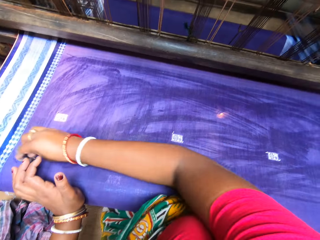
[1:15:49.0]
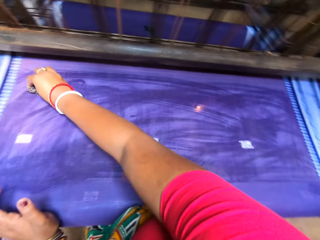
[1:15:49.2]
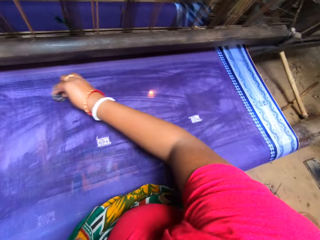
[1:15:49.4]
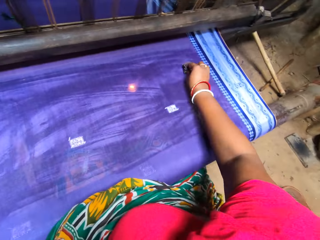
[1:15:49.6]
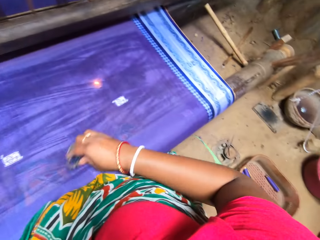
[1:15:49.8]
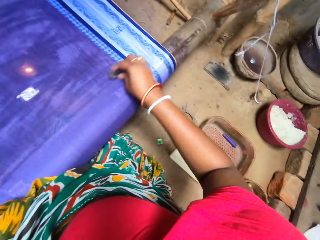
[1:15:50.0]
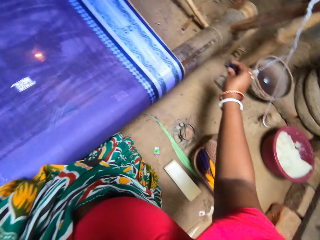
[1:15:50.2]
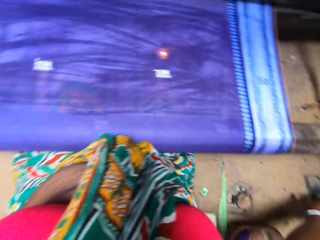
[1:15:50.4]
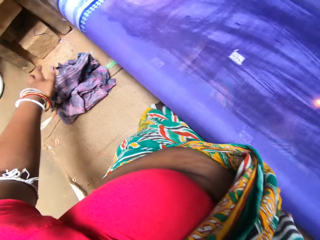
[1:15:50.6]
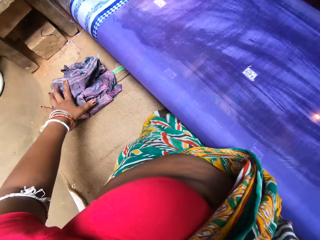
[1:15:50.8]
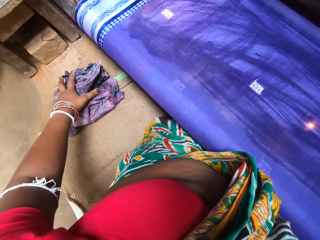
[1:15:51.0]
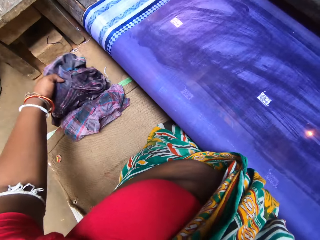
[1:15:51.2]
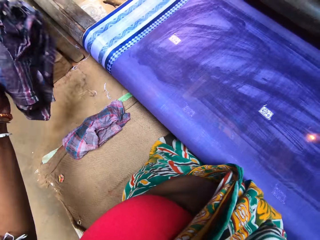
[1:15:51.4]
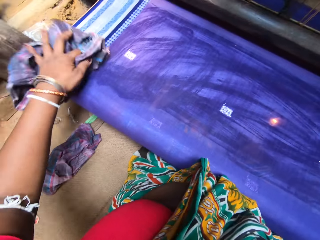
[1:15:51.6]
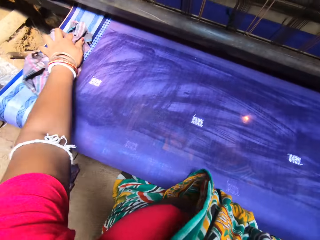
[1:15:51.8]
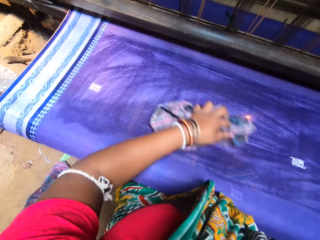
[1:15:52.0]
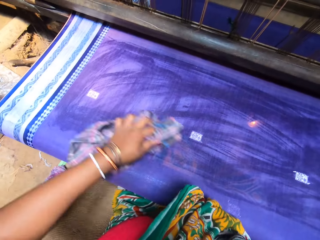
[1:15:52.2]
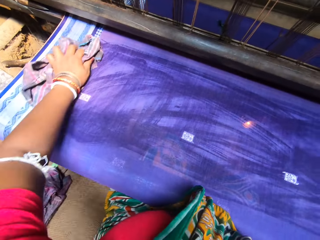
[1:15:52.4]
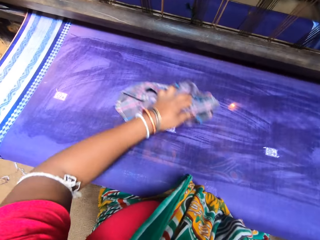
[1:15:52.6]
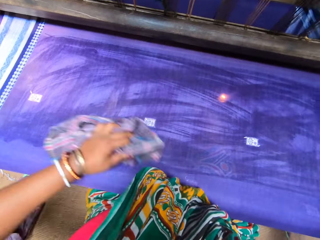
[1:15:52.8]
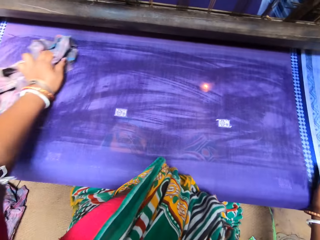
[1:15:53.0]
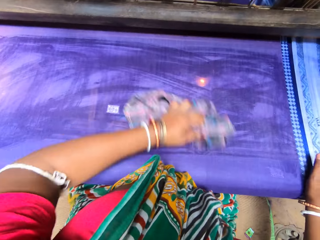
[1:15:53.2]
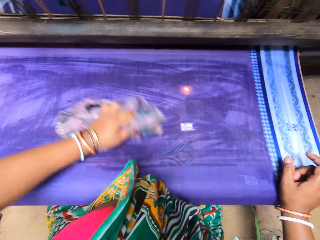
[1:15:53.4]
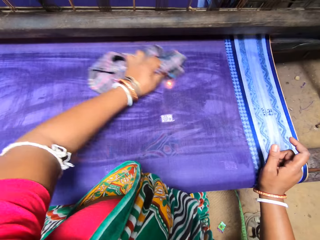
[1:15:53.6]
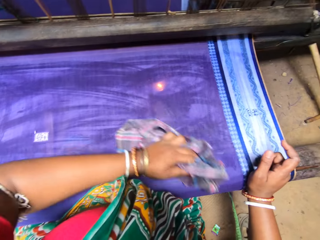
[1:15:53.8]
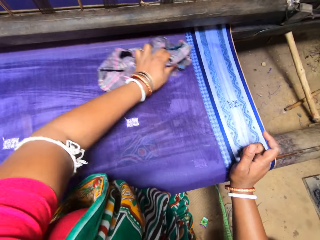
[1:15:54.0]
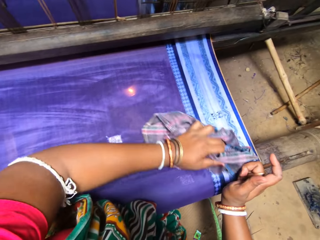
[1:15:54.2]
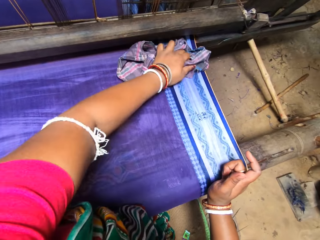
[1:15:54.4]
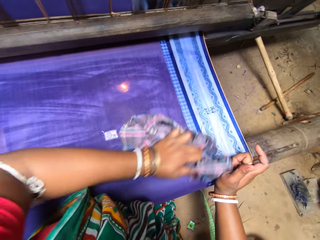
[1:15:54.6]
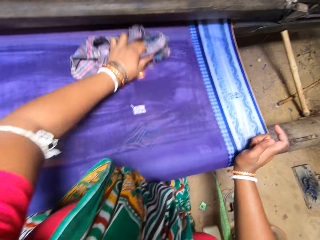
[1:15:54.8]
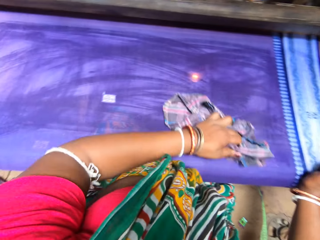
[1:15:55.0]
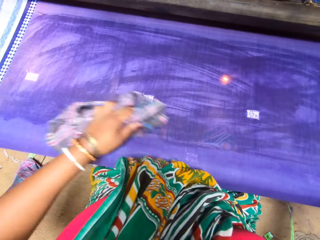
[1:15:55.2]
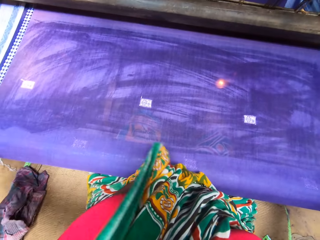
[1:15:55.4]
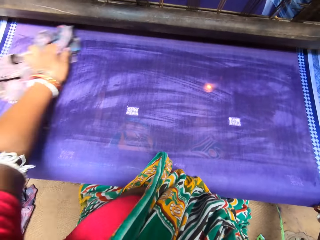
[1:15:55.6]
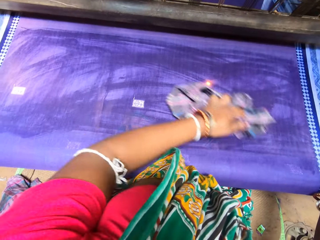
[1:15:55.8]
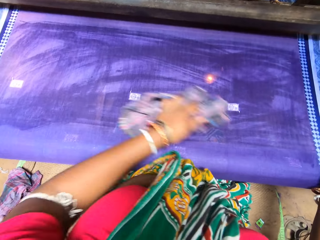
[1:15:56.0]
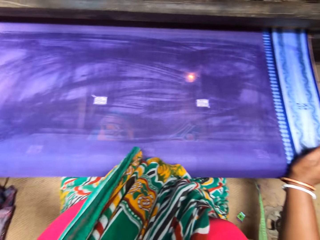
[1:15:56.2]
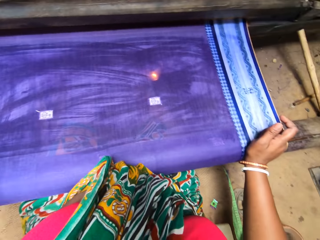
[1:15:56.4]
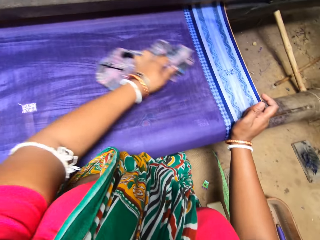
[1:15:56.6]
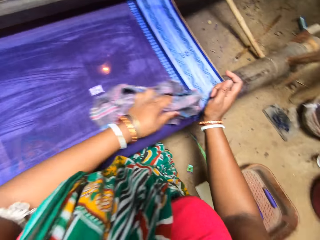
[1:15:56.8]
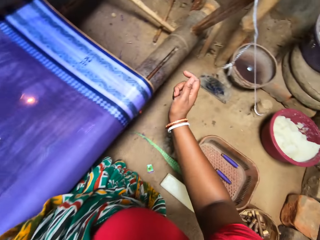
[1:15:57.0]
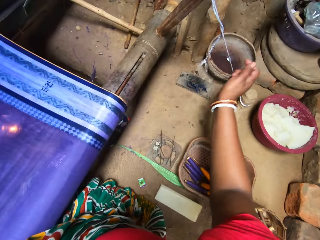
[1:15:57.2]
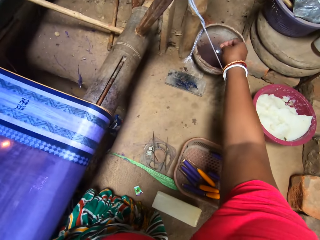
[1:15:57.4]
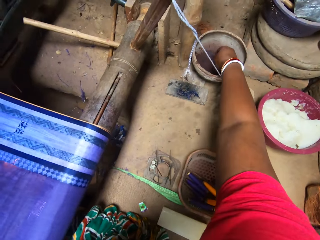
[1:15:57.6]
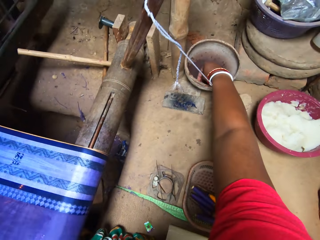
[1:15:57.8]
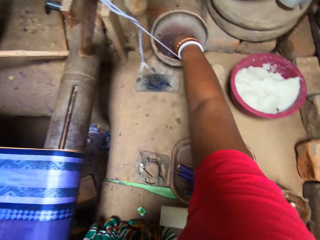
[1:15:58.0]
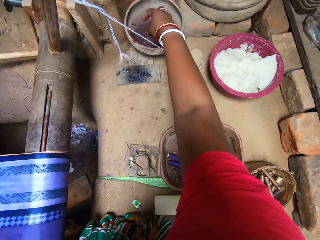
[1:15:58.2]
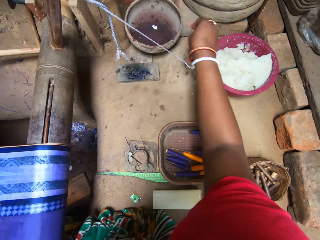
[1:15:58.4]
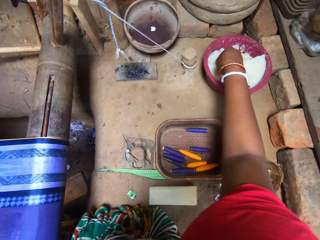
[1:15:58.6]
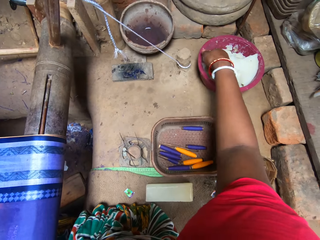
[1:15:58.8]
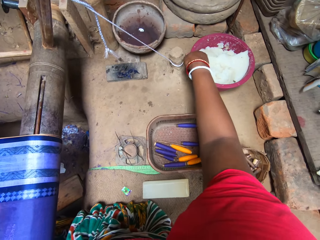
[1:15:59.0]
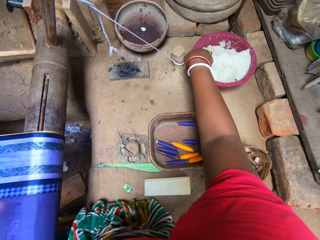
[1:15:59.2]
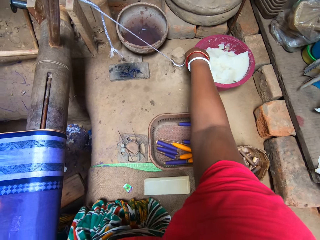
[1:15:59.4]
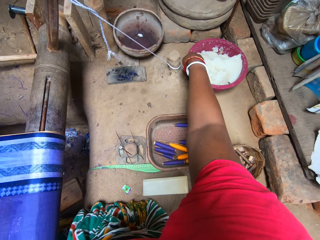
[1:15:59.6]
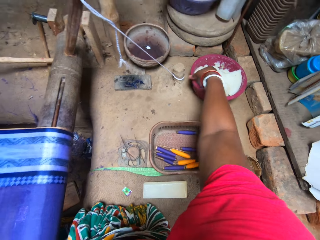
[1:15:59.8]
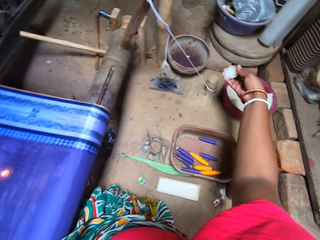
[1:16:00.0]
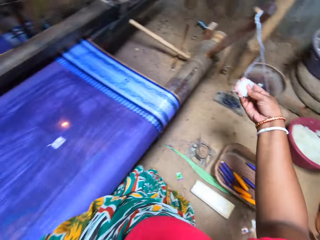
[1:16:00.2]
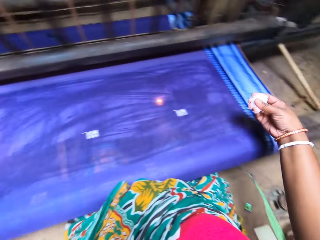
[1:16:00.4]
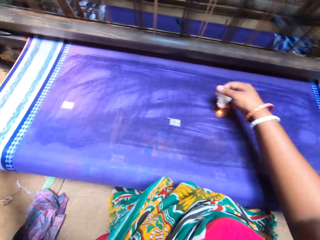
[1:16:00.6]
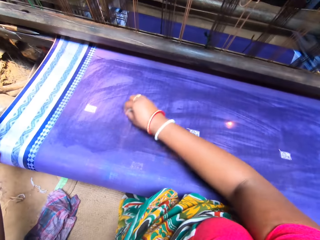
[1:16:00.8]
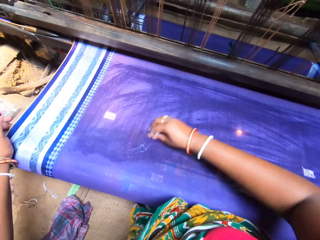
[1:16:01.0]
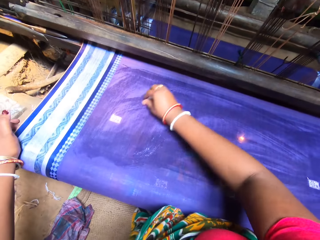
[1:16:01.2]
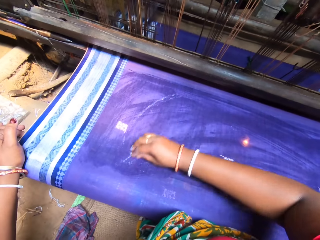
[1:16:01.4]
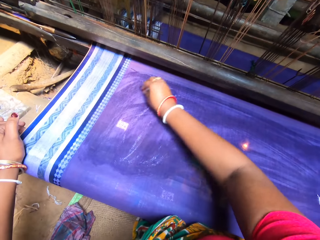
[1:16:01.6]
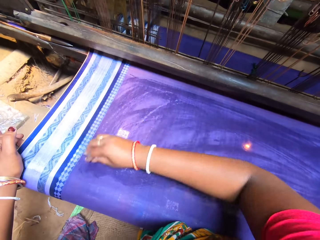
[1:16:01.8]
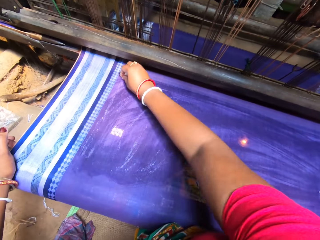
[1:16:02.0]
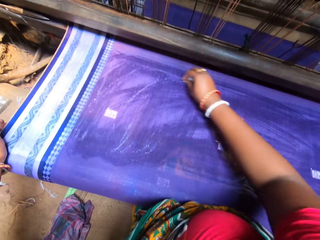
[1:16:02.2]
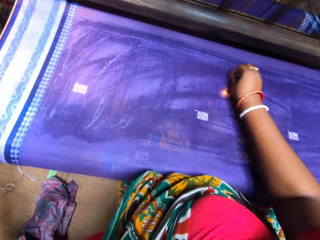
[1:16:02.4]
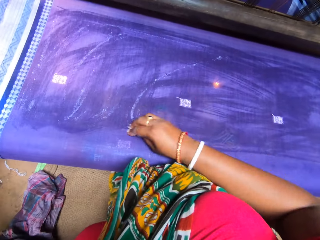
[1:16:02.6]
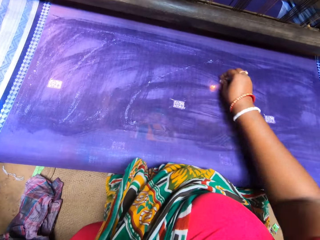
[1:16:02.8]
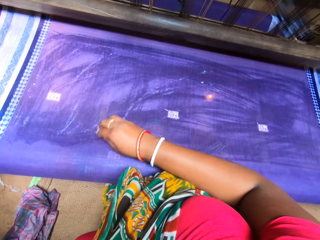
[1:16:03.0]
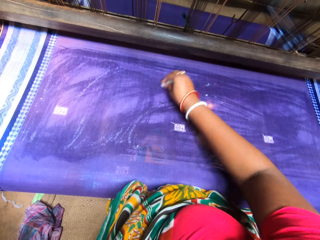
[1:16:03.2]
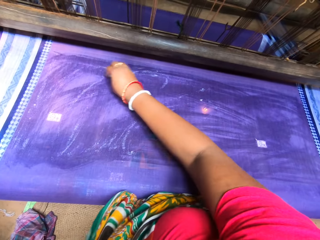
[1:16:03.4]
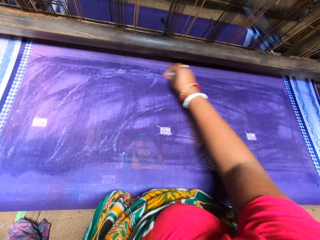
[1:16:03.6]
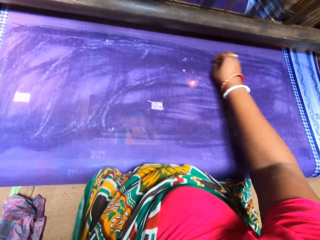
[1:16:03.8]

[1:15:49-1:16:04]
The camera wearer picks up a rag from the floor with her left hand. She rubs the woven sari with the rag in her left hand. She rinses her right hand in the dye in the bowl. She takes starch from a bowl on the floor with her right hand. She rubs the starch on the woven sari with her right hand. She cleans the mat.

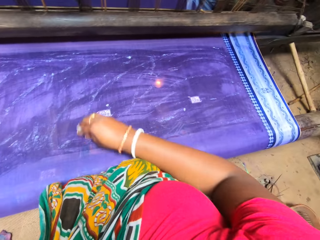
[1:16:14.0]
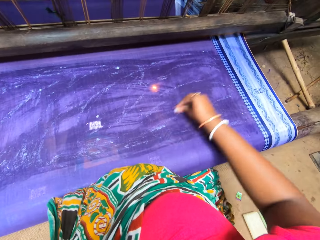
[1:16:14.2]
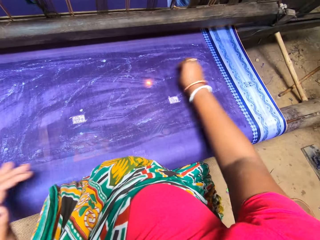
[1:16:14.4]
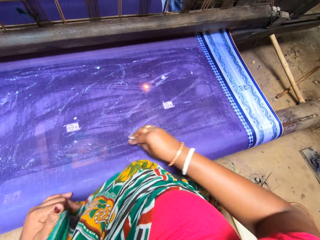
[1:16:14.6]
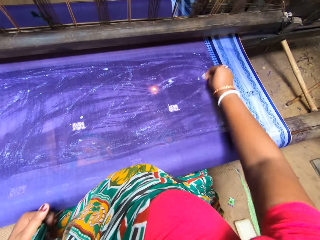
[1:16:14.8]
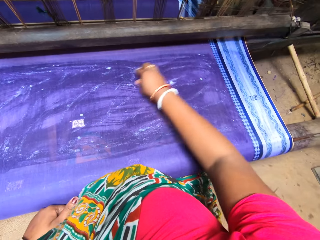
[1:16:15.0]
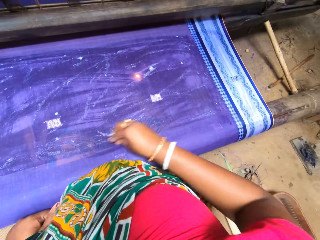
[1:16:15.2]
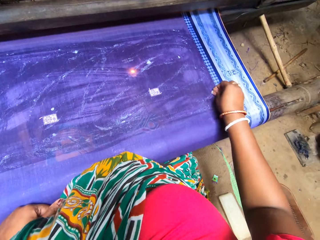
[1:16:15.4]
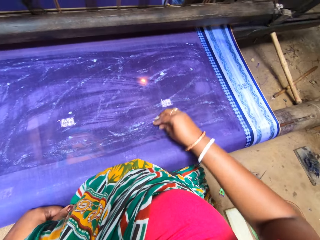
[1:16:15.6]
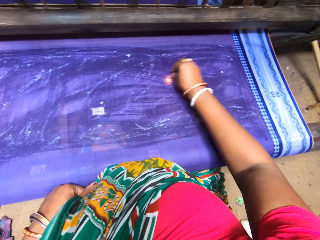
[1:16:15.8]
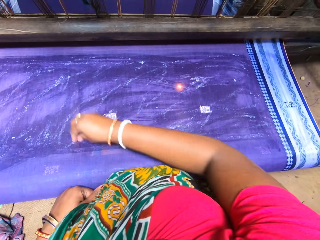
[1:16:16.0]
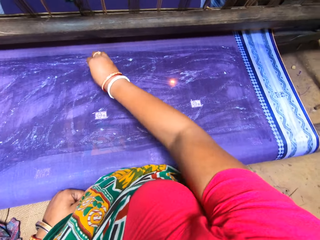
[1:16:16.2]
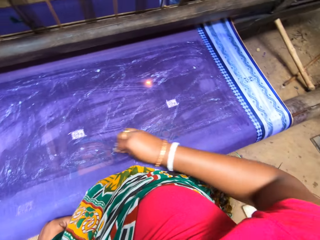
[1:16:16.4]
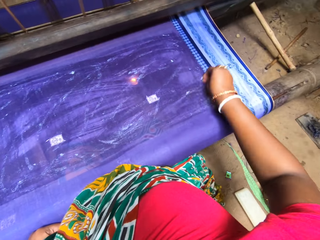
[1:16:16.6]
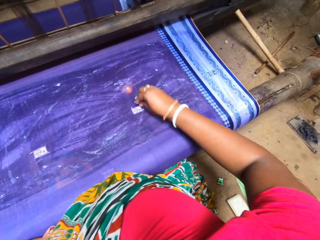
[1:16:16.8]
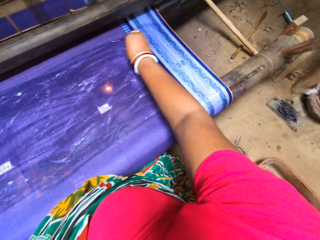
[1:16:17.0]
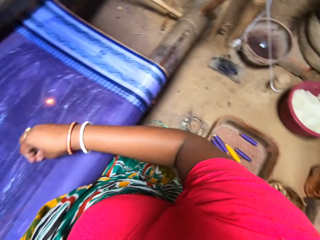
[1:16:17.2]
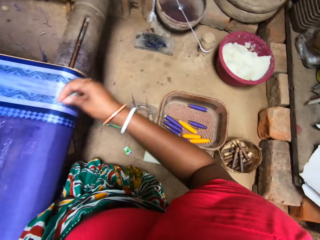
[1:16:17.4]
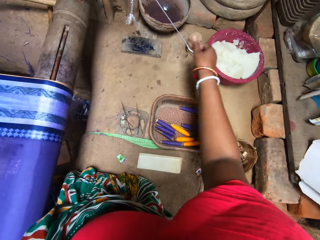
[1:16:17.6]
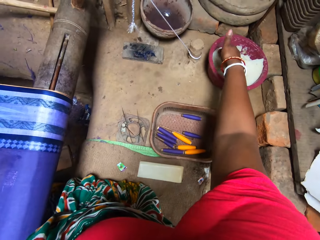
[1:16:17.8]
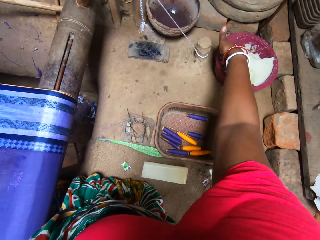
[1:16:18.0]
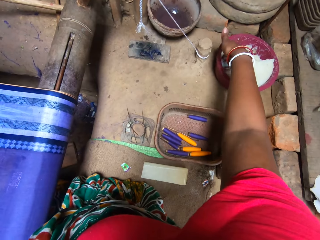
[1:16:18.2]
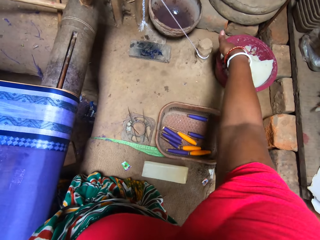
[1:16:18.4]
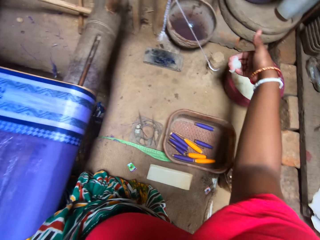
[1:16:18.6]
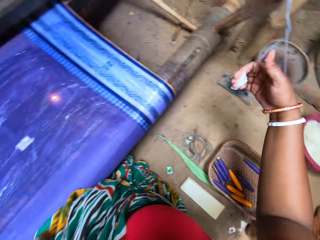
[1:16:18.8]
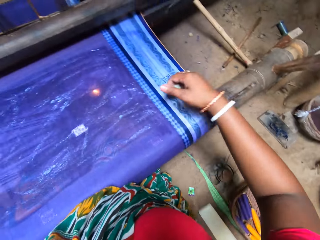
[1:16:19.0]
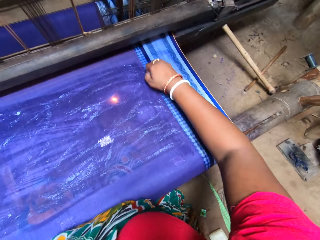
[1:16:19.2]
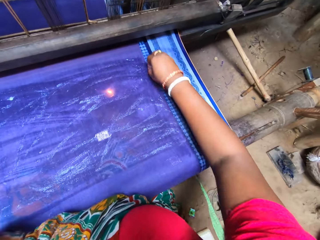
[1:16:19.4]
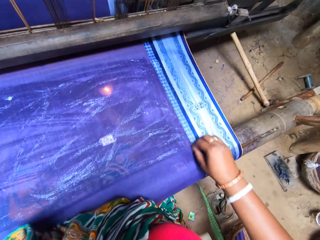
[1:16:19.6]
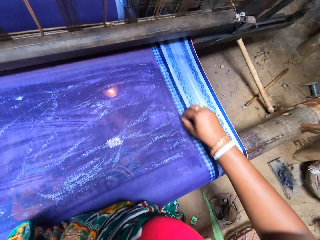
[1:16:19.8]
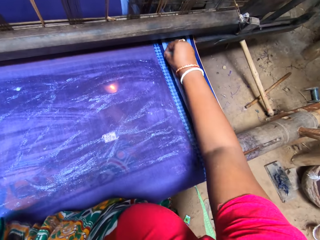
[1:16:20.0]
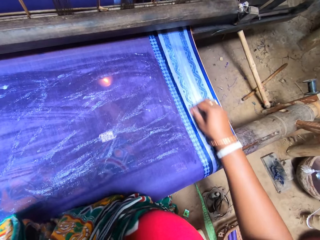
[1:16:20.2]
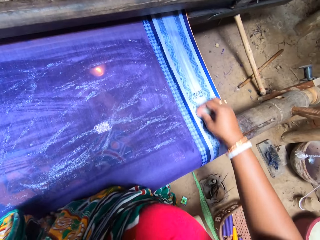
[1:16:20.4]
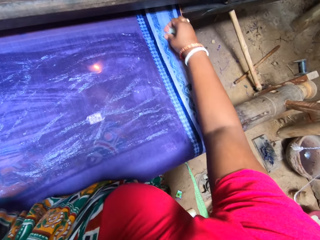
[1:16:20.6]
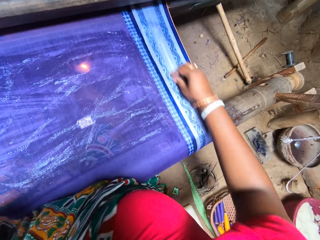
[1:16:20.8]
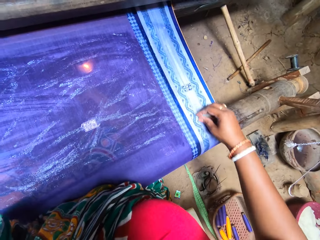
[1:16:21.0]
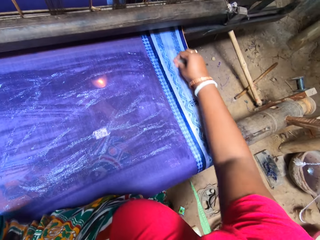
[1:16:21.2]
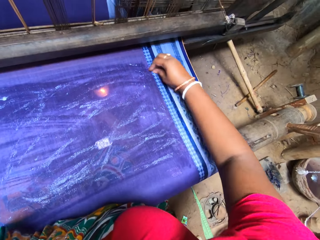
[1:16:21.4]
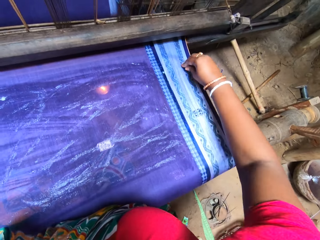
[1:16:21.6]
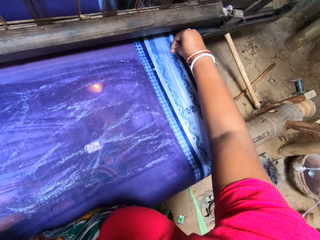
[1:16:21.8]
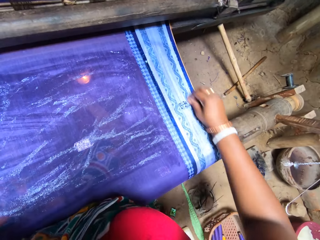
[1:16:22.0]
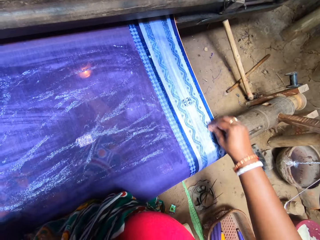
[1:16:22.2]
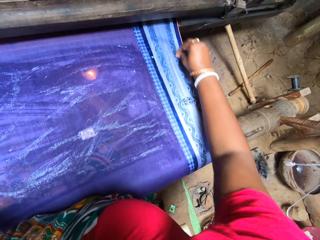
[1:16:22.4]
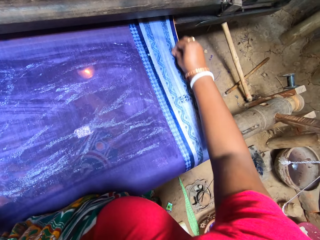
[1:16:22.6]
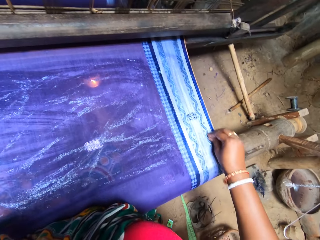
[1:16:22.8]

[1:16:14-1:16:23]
The camera wearer scoops a portion of starch with her right hand. She rubs the starch in her right hand on the fabric's surface. She cleans the mat.
